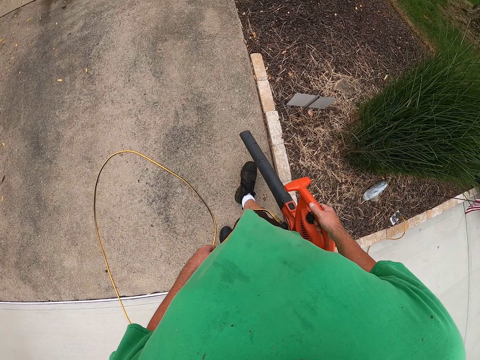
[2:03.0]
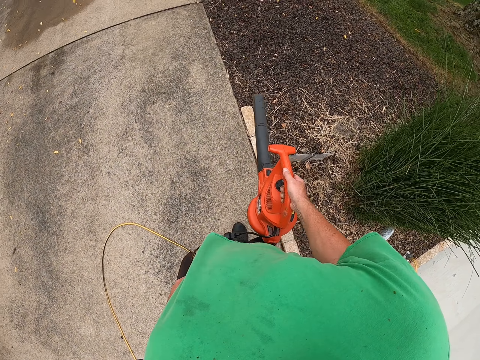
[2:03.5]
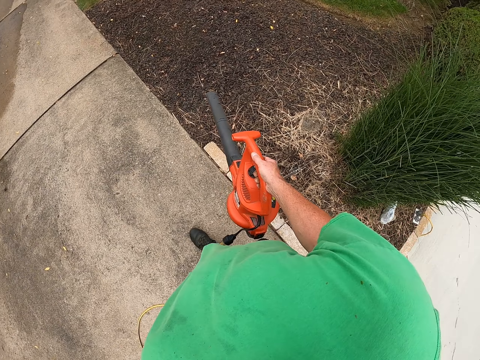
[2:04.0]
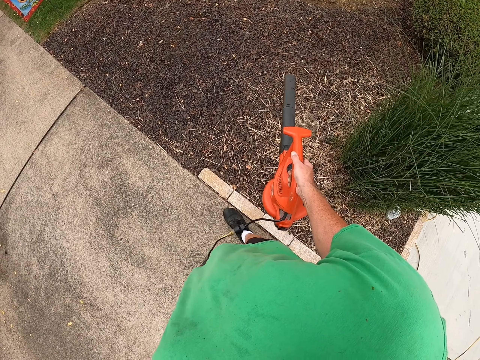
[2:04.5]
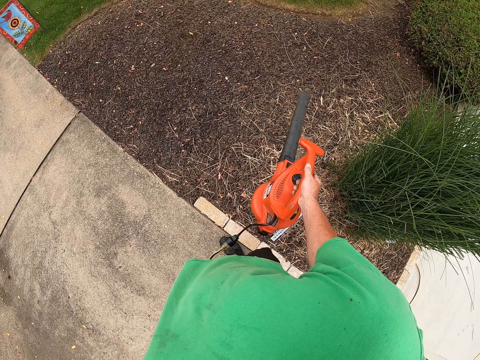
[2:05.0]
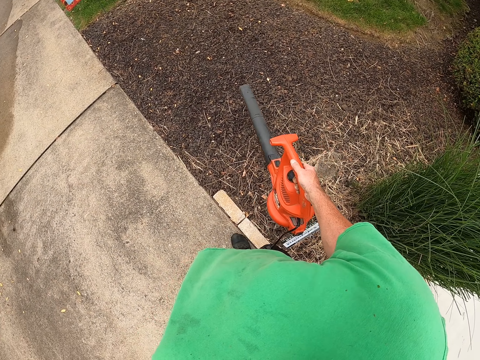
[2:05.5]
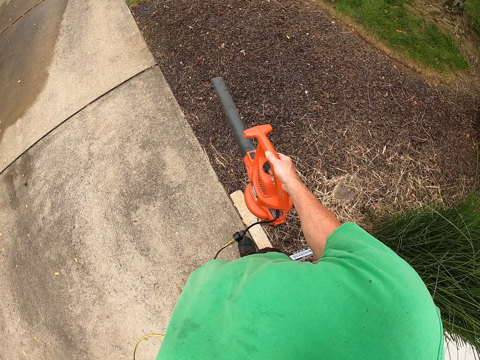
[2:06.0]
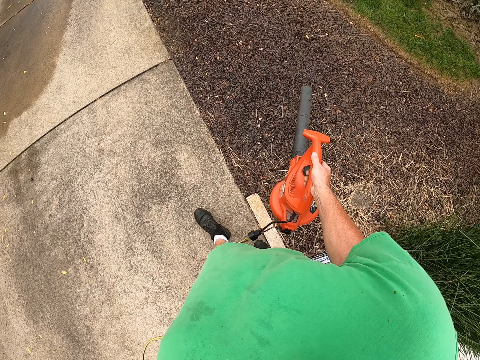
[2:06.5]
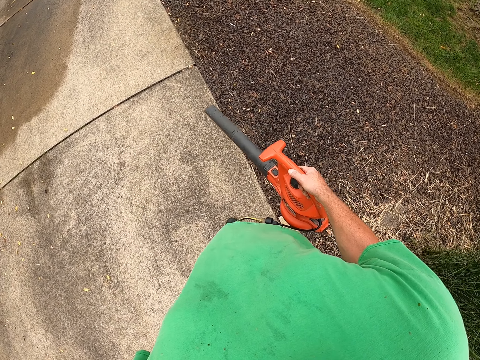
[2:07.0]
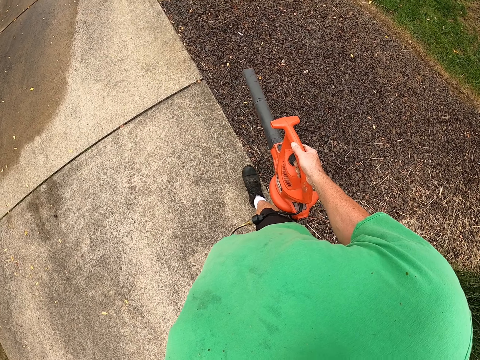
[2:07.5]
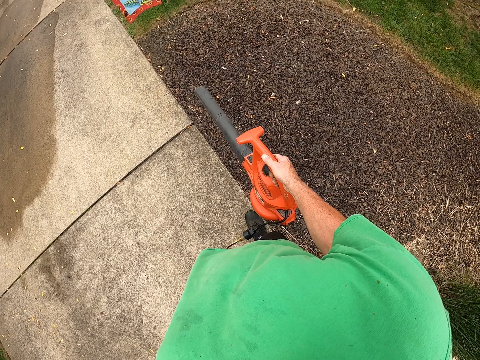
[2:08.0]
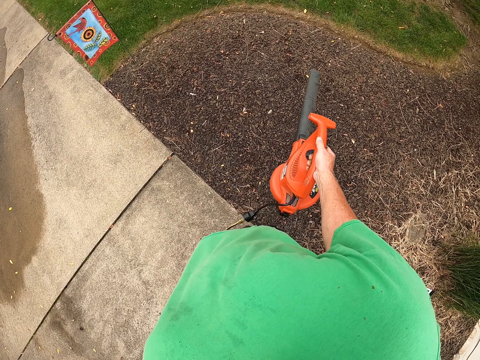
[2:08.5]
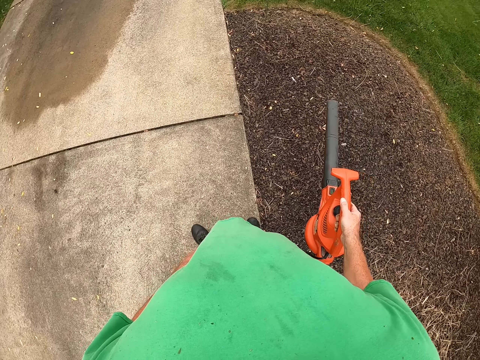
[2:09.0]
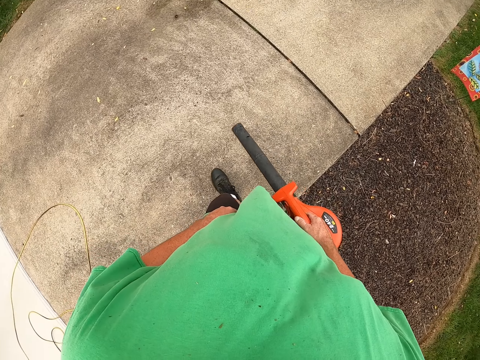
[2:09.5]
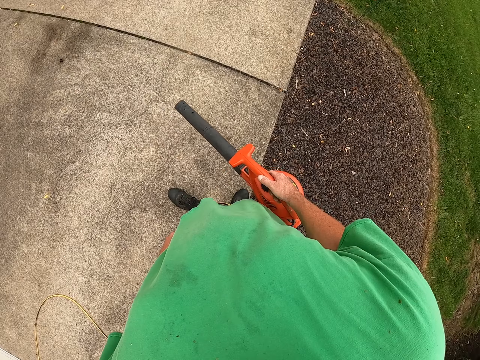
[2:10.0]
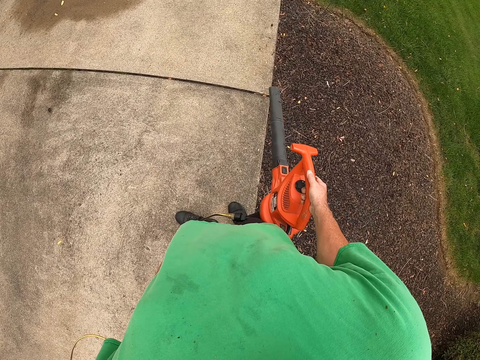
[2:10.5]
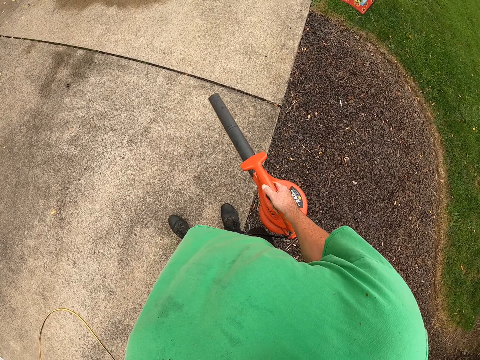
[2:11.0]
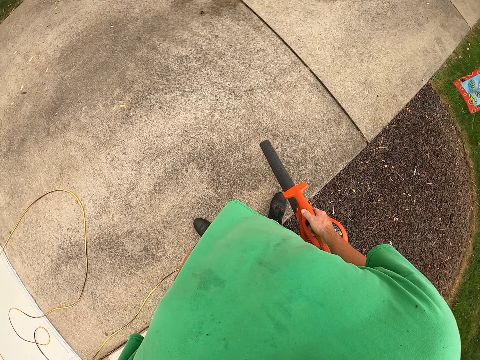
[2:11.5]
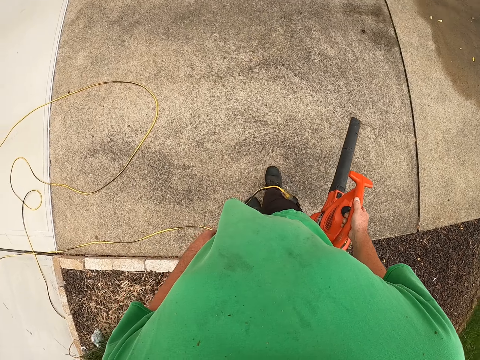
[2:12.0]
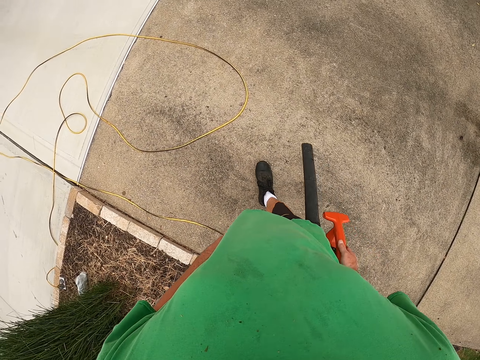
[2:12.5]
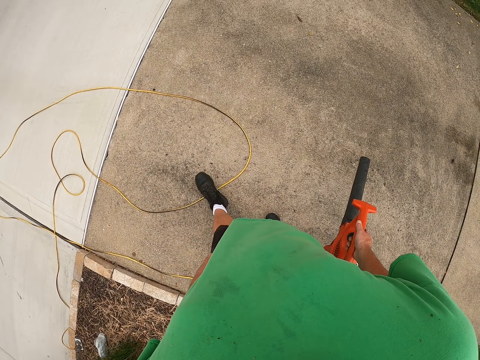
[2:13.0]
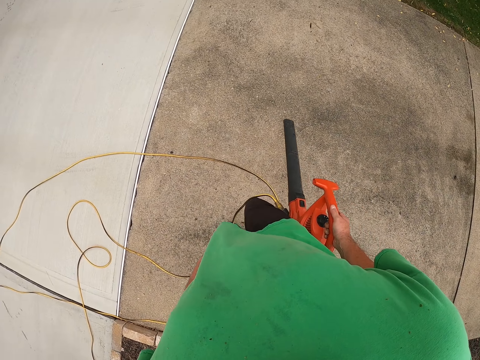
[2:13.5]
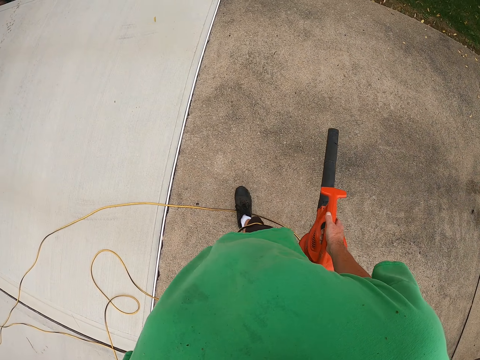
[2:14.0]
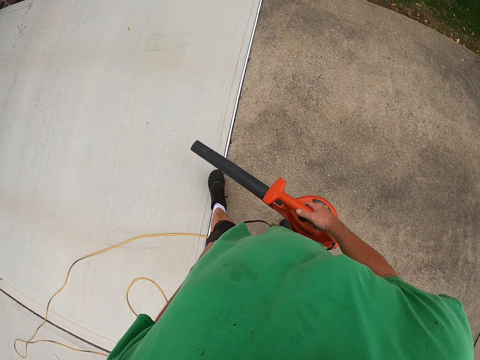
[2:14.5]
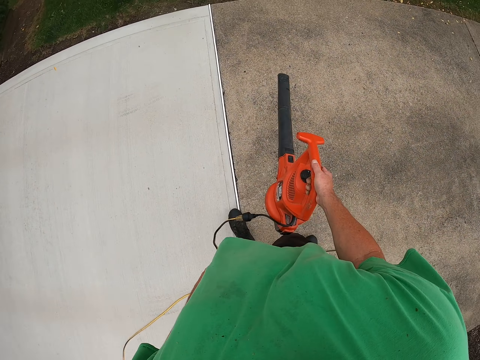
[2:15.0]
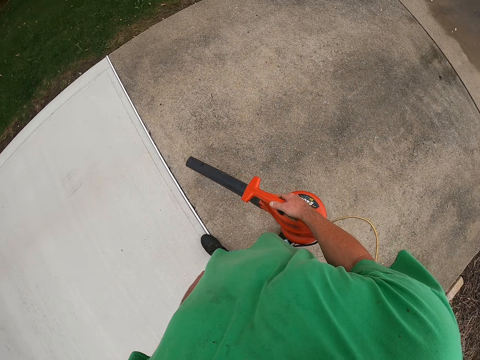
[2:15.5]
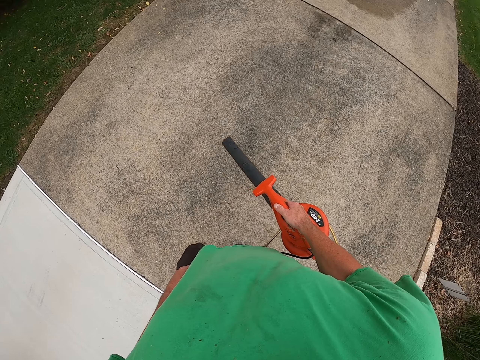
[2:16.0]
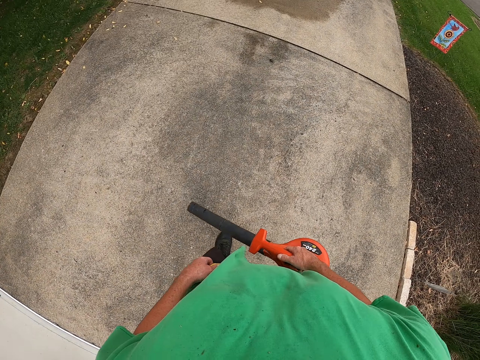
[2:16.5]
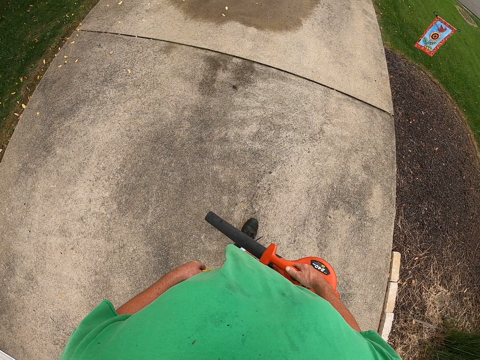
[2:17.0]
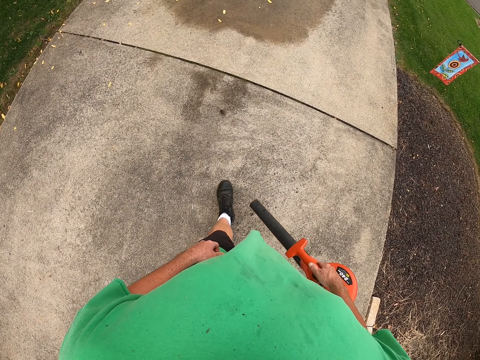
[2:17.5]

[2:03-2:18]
The camera wearer blows the flower garden. They blow flower leaves on the floor.

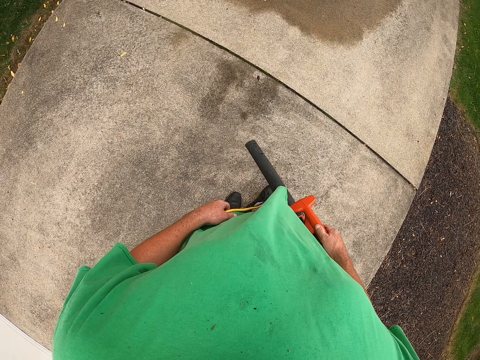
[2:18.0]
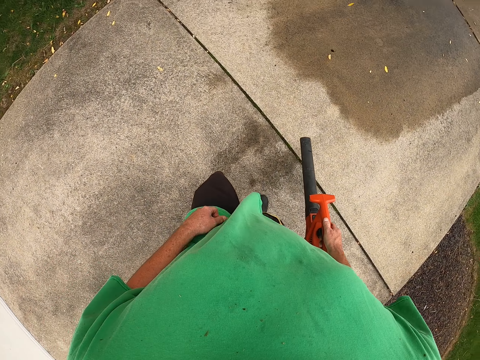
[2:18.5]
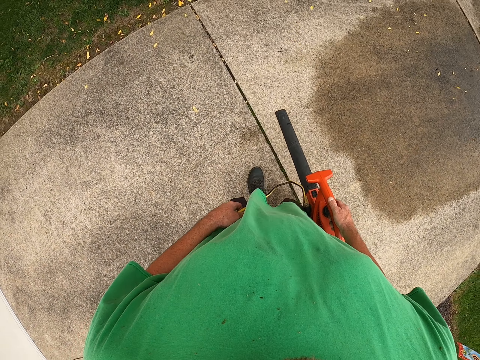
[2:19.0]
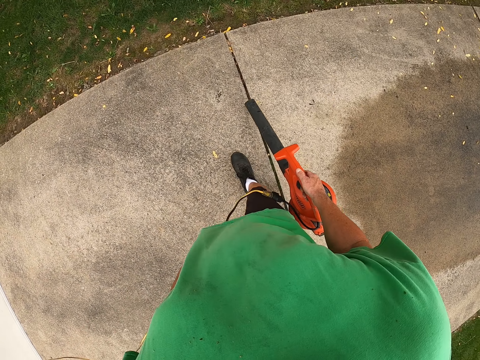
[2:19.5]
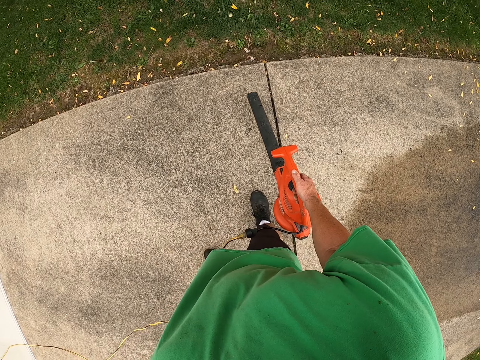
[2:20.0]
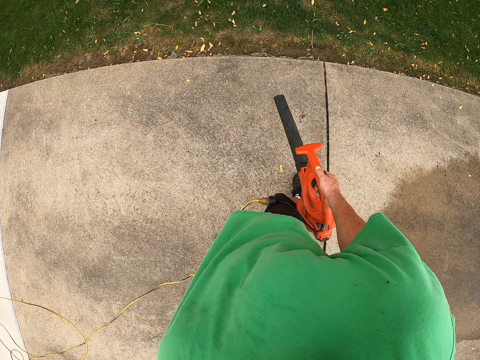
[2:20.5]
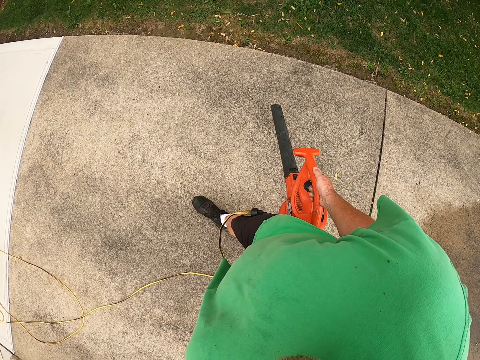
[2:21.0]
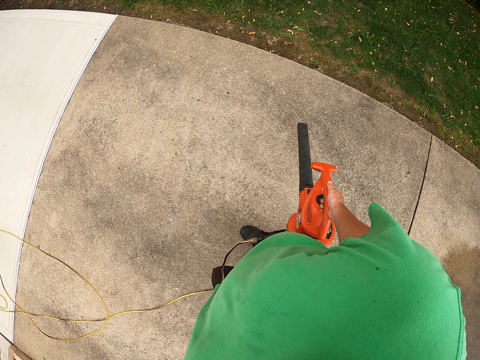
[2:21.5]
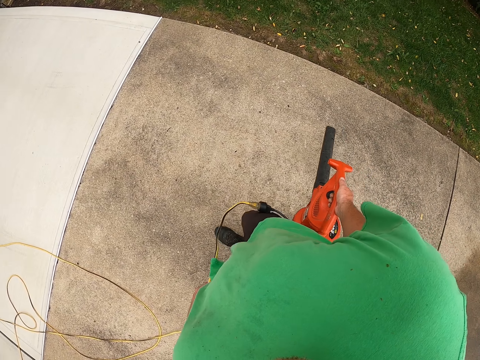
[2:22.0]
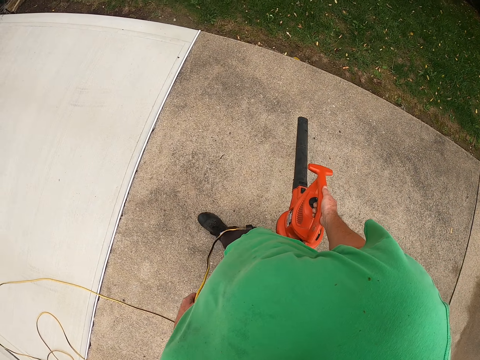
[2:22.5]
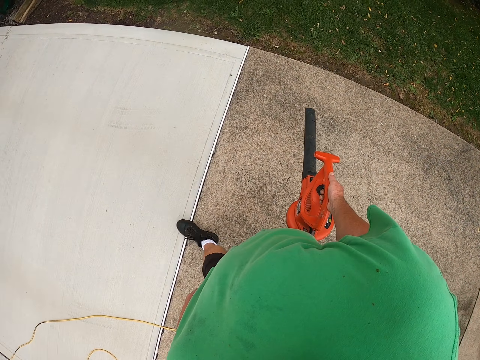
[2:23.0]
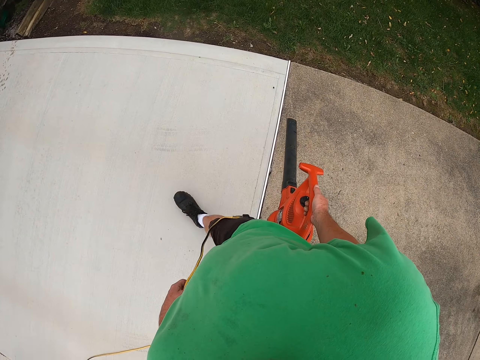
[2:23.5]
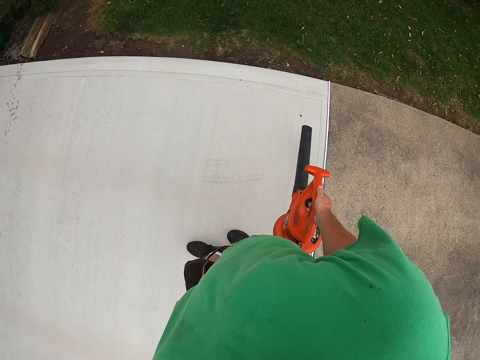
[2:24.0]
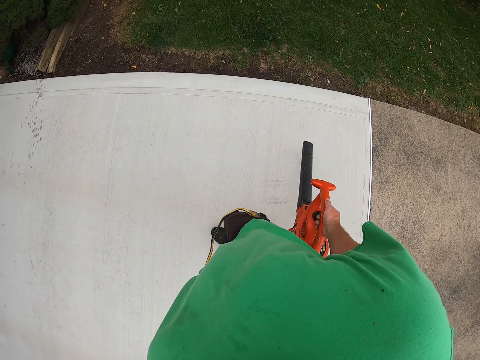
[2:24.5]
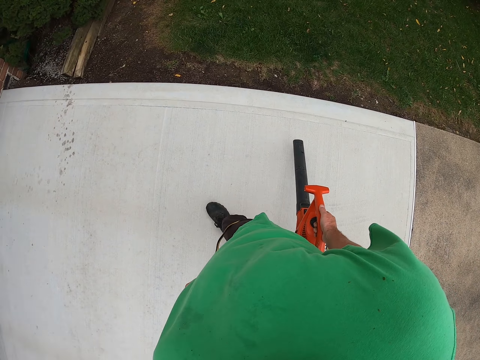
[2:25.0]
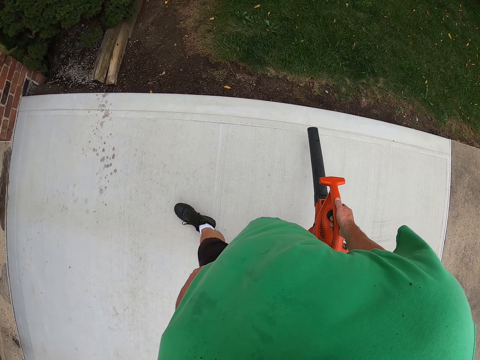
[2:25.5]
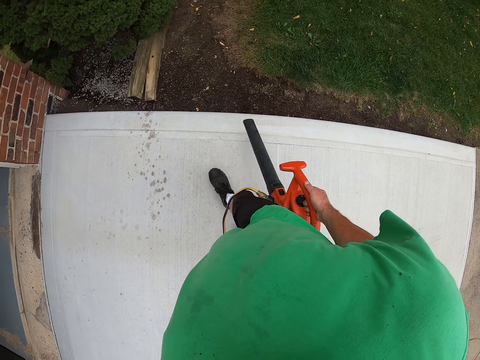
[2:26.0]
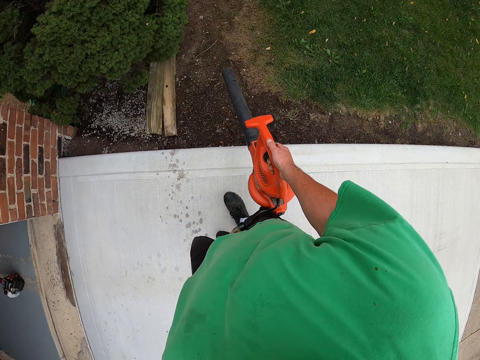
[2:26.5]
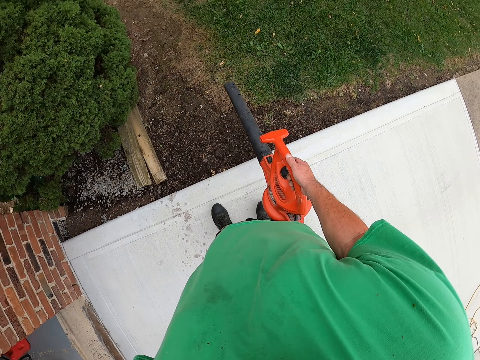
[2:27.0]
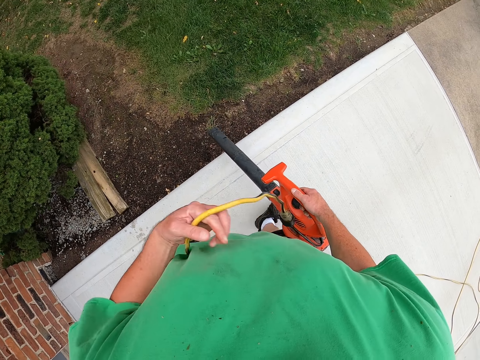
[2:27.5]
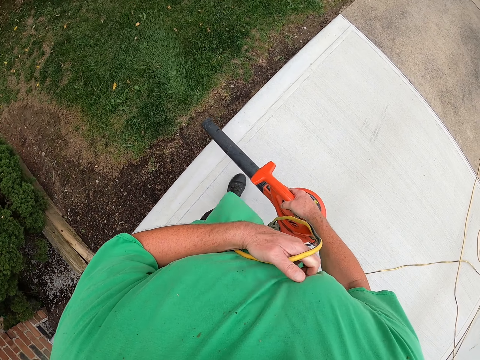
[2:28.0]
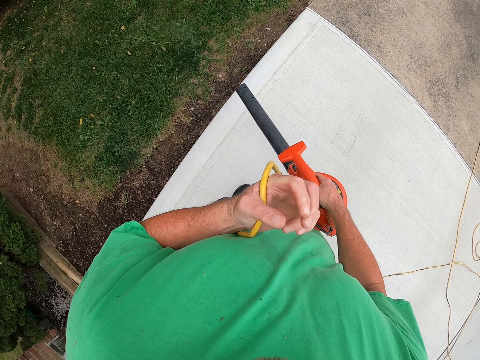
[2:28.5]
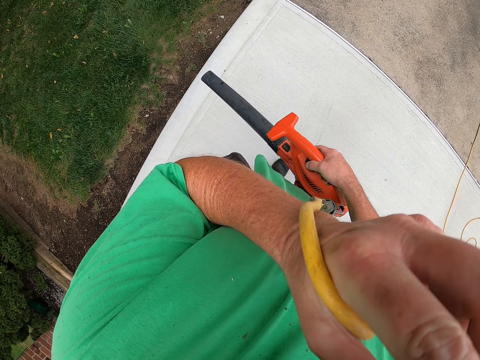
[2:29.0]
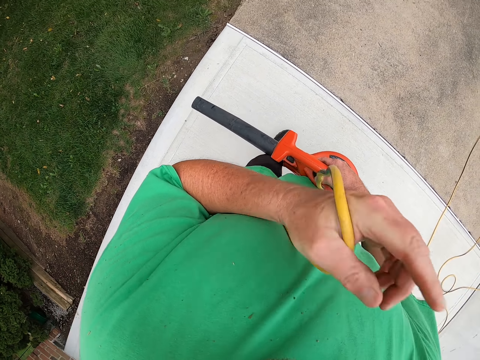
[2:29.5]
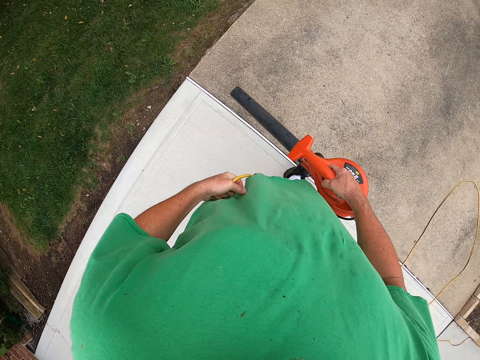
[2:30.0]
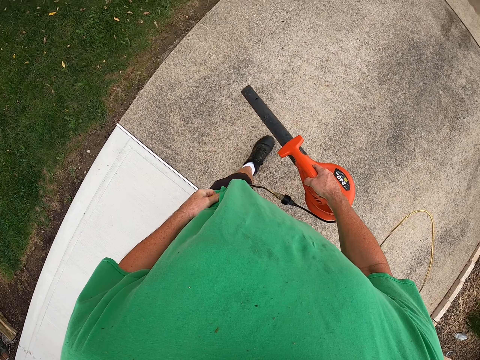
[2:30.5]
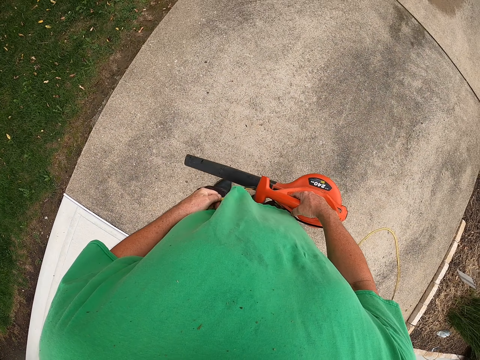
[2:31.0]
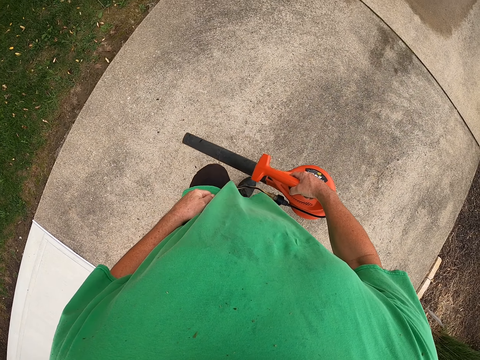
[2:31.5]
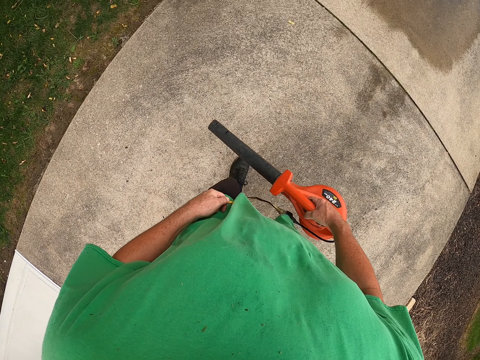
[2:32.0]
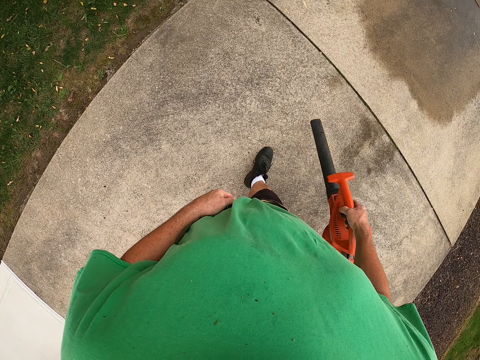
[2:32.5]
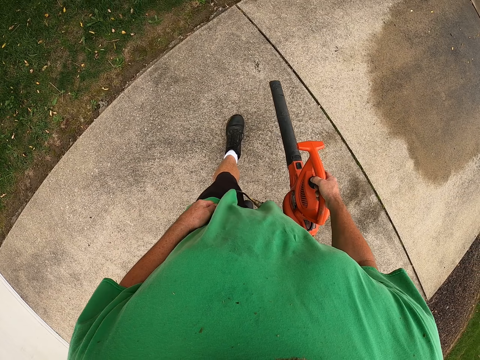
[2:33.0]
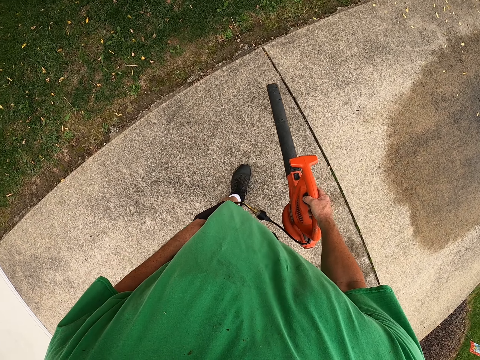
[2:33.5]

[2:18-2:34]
The camera wearer blows flower leaves on the grass area. They scratch their chest, touch their face and lower the hand.
